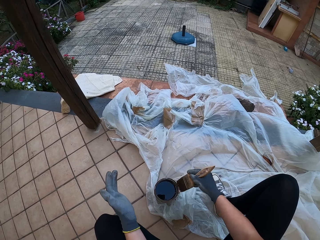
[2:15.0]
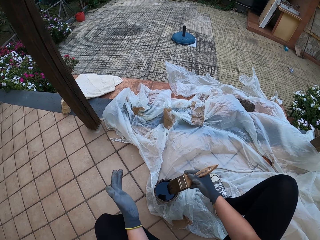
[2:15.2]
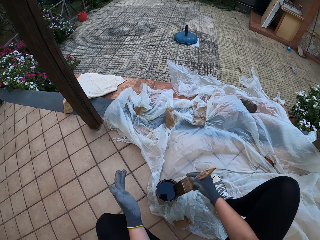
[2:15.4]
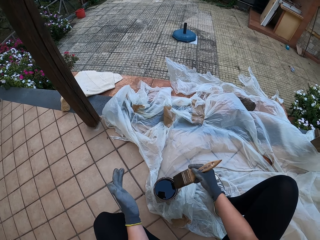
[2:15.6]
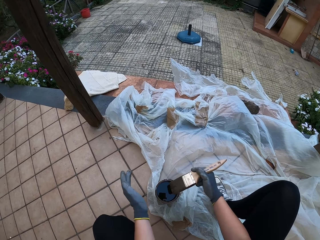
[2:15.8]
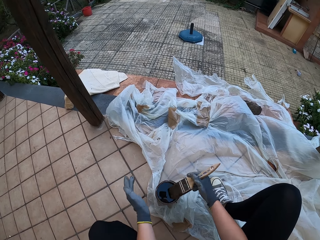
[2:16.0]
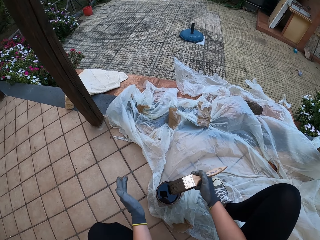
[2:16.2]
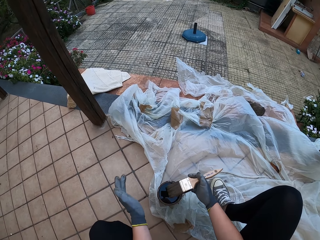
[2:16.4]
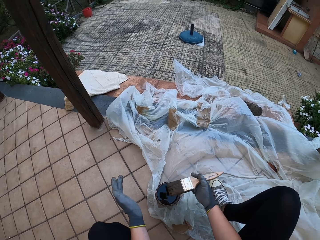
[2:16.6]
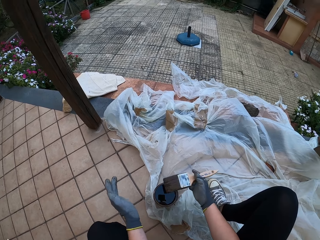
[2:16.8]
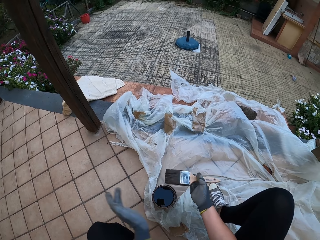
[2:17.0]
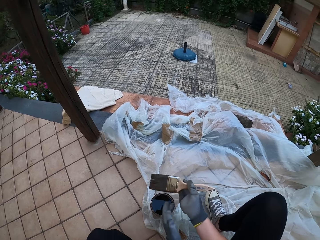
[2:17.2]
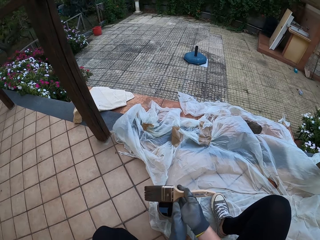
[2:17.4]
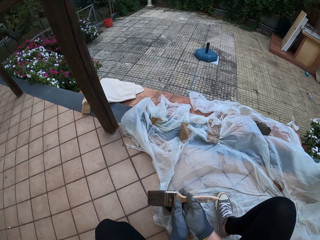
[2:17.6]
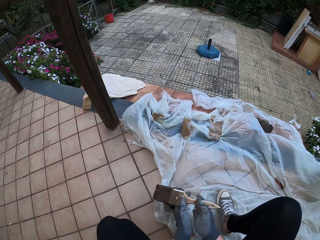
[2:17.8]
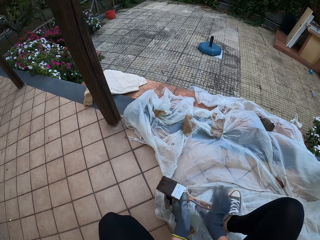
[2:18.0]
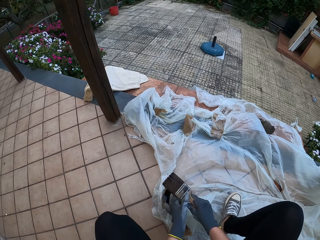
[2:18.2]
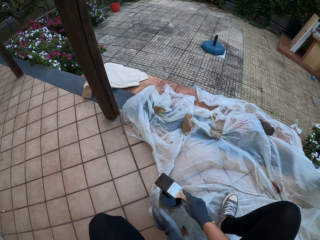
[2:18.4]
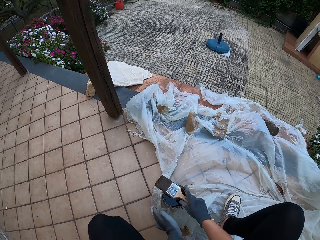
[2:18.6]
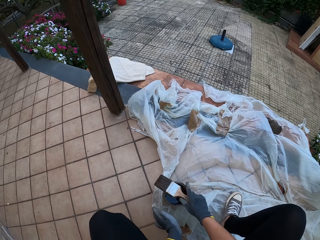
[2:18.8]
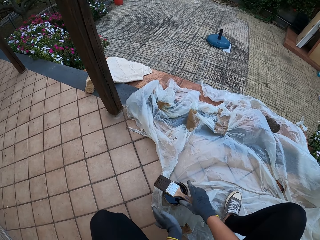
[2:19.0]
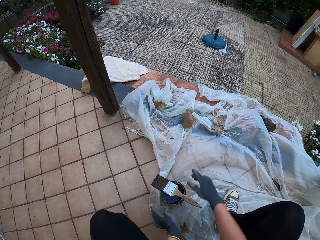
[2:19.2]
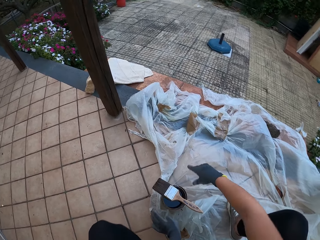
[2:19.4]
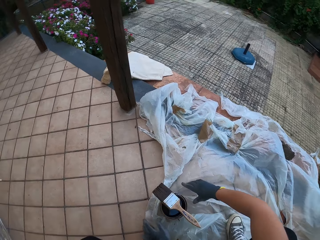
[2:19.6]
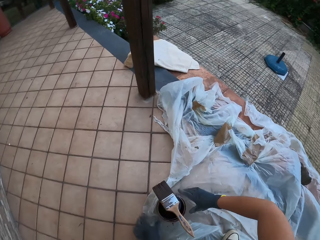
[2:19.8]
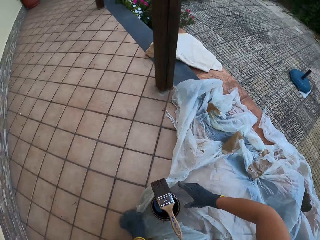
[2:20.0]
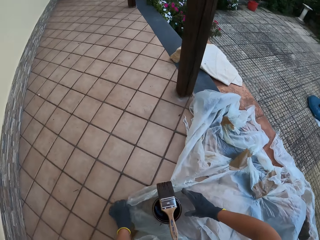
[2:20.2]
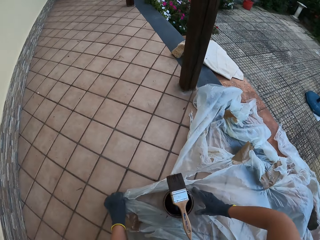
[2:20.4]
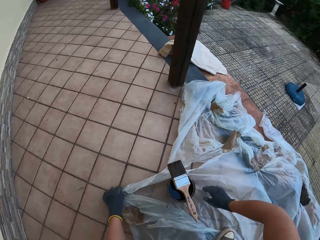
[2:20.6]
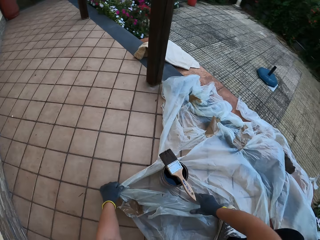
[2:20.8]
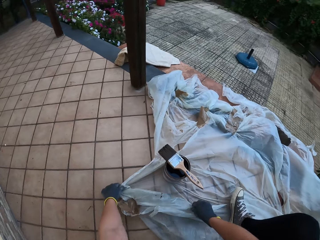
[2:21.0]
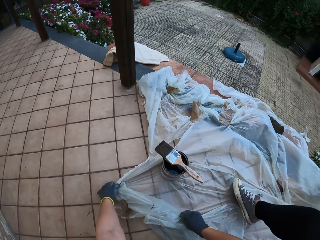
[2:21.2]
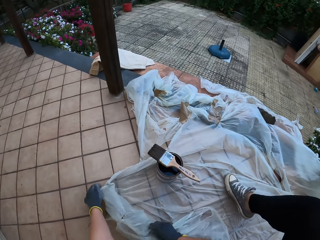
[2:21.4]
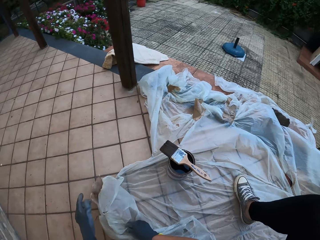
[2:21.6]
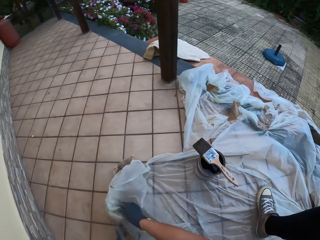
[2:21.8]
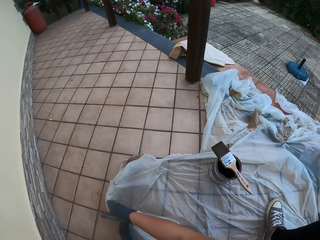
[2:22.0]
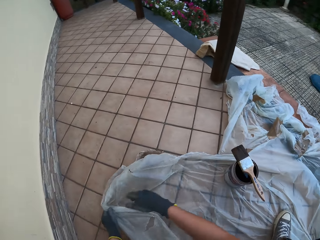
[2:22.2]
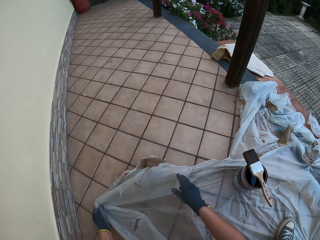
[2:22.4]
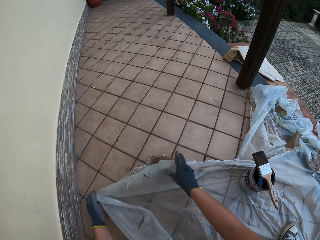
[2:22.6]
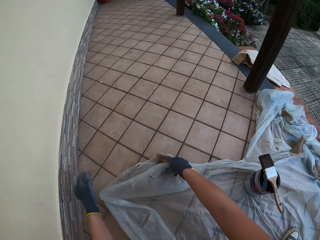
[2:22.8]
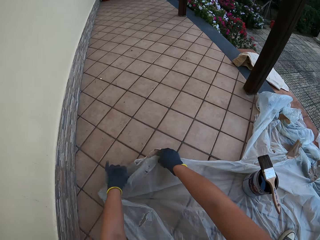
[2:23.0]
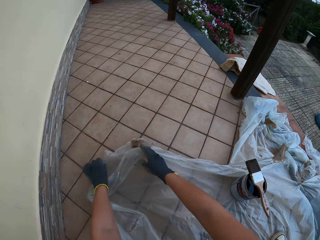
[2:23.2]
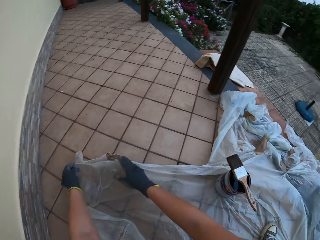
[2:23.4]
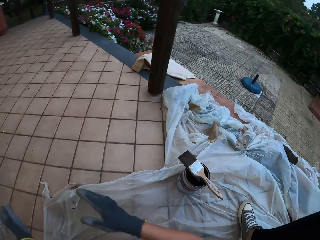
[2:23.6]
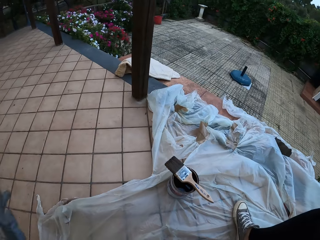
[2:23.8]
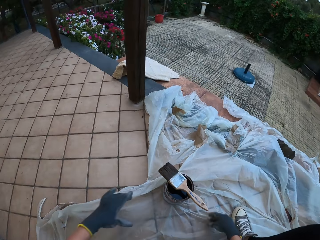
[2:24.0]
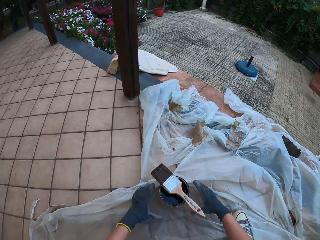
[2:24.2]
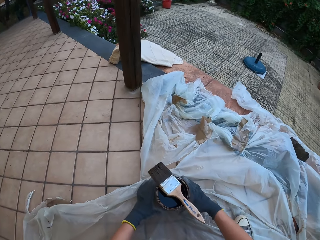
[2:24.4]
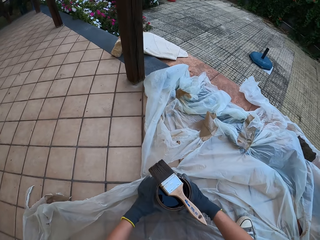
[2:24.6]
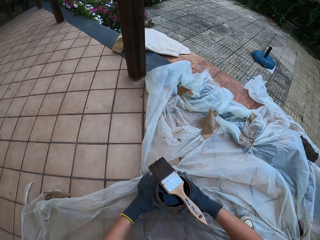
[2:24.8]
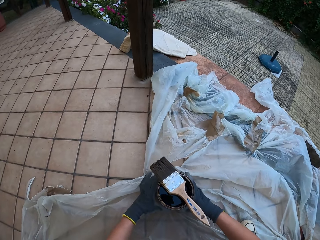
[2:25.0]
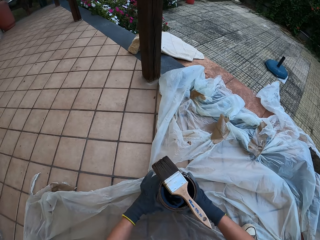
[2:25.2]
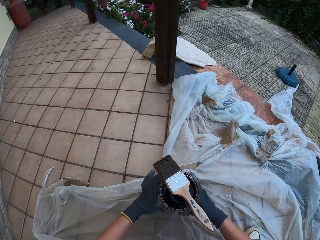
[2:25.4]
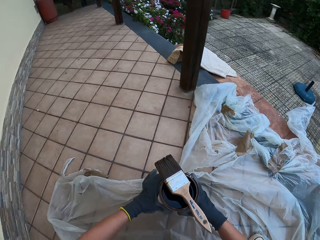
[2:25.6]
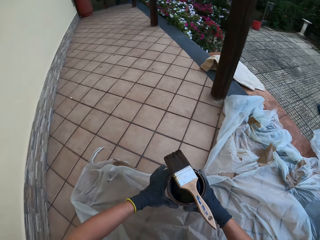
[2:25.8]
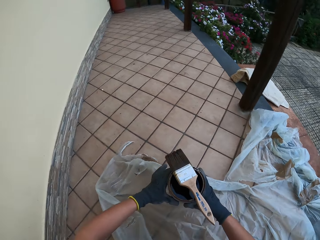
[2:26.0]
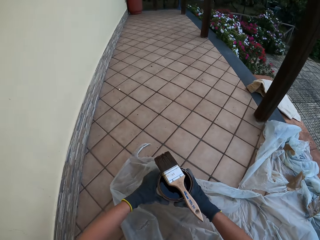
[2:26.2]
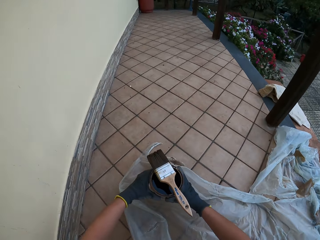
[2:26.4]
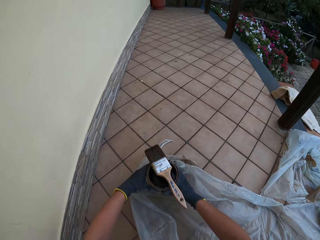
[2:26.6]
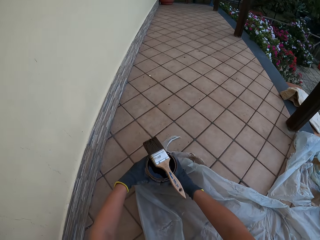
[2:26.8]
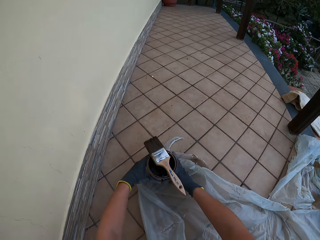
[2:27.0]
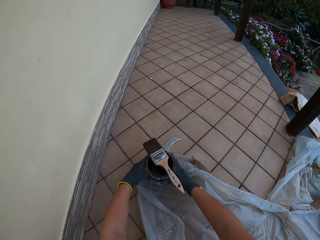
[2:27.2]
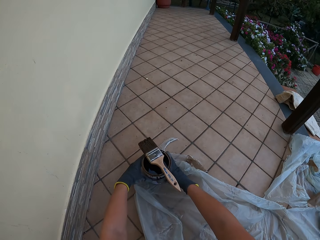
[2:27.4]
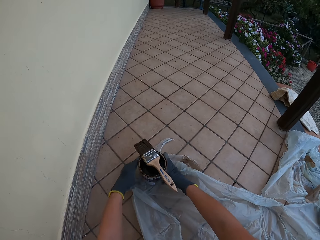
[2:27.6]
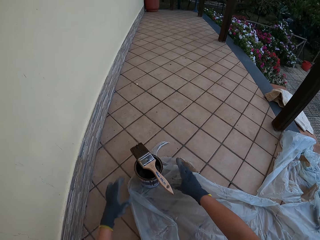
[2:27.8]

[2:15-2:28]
The camera wearer holds the paintbrush with both gloved hands. He turns the paintbrush to his left hand. He turns the paintbrush to his right hand. He drops the paintbrush on the top of a paint bucket on the floor with his gloved right hand. He adjusts a polythene sheet on the floor with both gloved hands. He moves the paint bucket on the polythene sheet with both gloved hands.

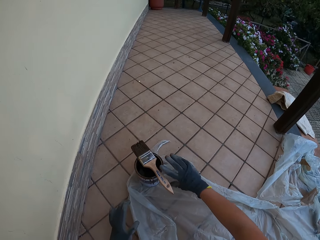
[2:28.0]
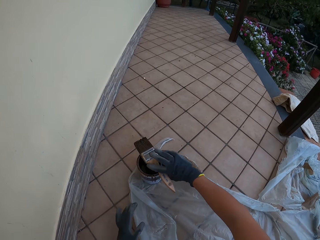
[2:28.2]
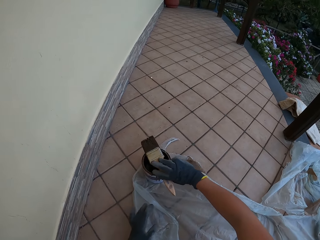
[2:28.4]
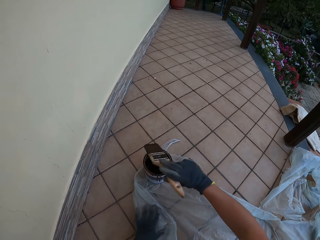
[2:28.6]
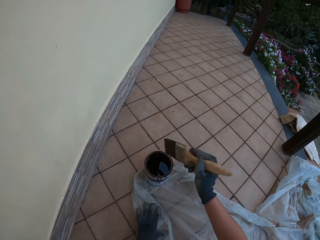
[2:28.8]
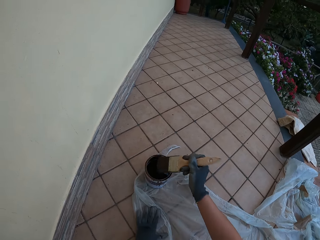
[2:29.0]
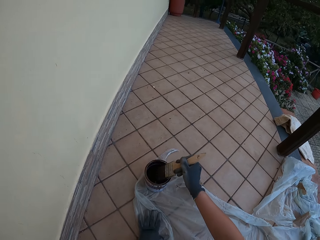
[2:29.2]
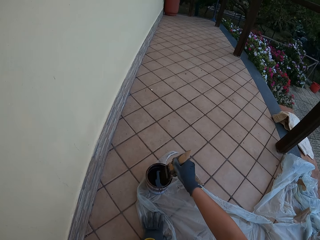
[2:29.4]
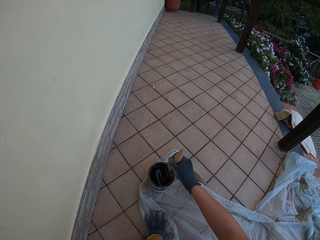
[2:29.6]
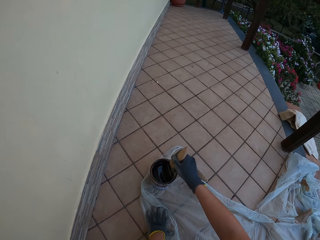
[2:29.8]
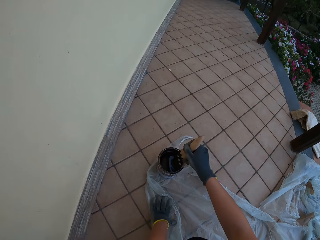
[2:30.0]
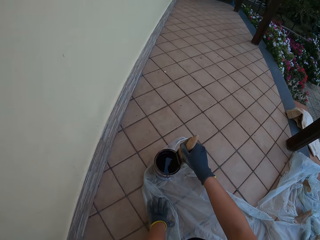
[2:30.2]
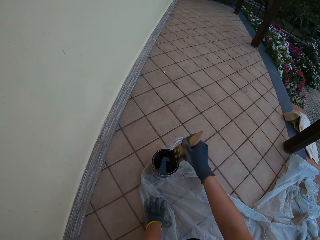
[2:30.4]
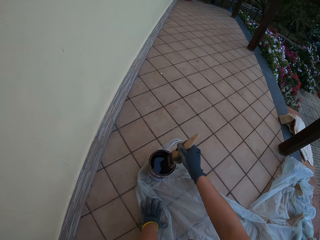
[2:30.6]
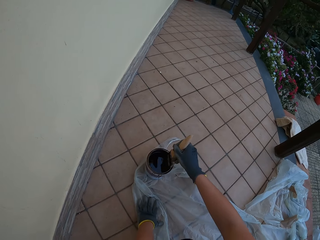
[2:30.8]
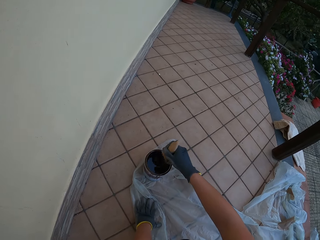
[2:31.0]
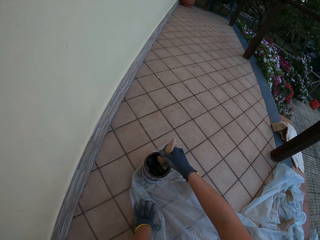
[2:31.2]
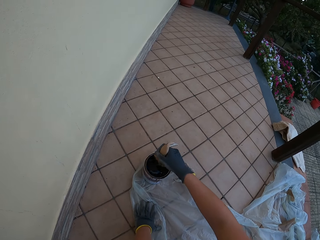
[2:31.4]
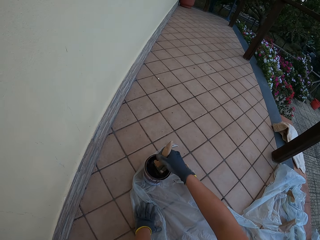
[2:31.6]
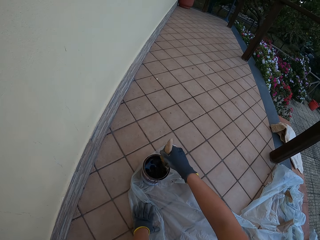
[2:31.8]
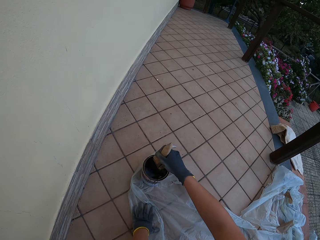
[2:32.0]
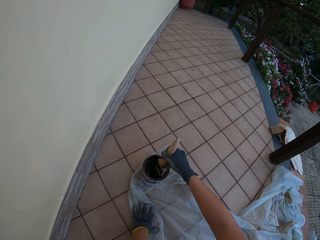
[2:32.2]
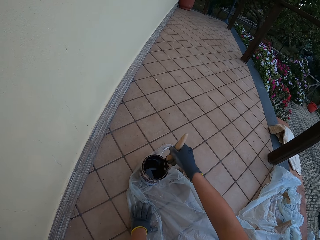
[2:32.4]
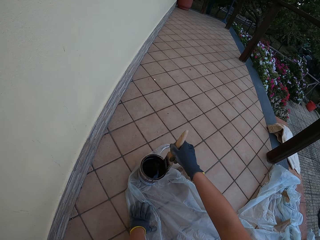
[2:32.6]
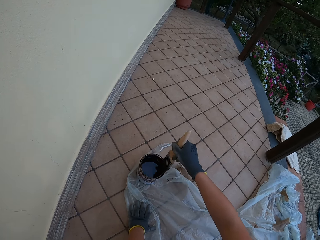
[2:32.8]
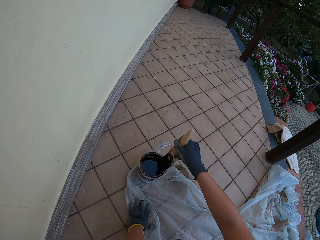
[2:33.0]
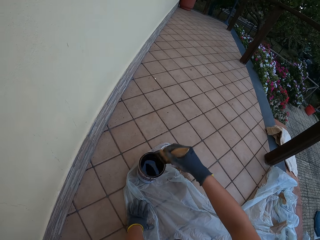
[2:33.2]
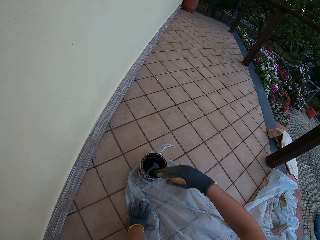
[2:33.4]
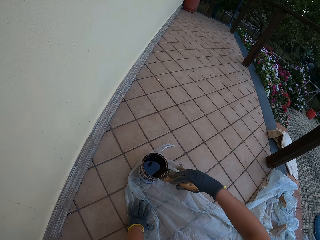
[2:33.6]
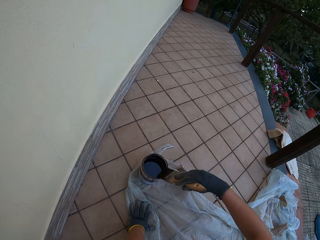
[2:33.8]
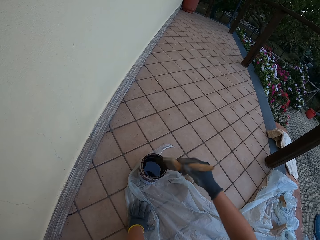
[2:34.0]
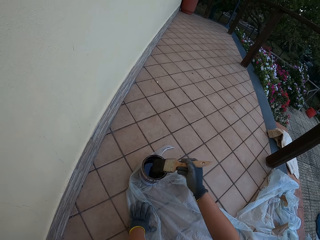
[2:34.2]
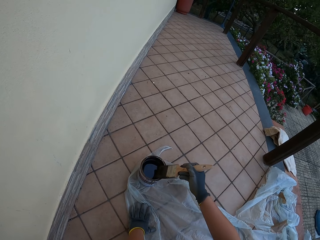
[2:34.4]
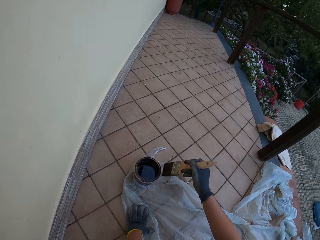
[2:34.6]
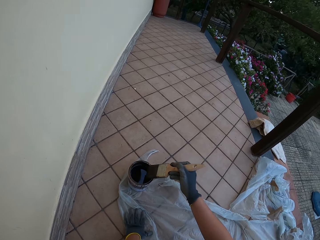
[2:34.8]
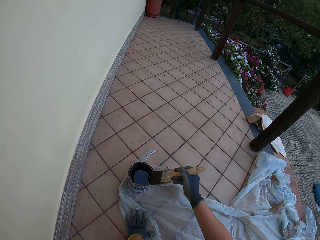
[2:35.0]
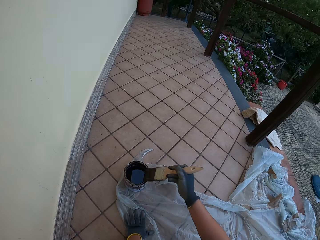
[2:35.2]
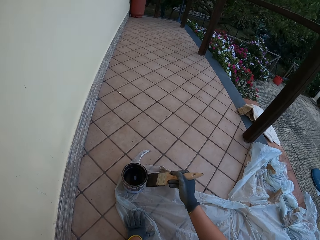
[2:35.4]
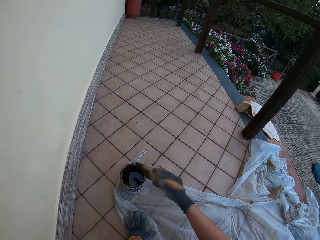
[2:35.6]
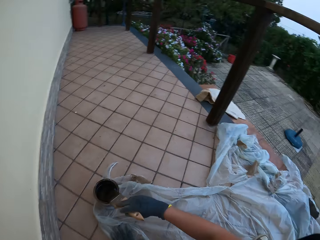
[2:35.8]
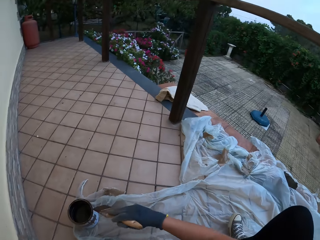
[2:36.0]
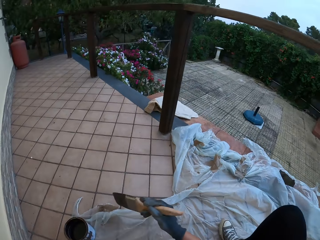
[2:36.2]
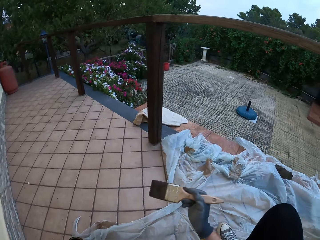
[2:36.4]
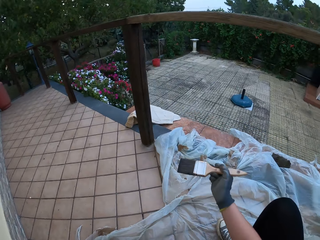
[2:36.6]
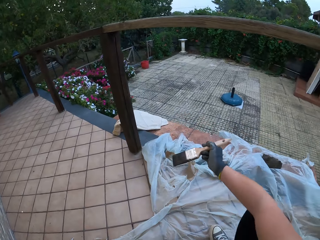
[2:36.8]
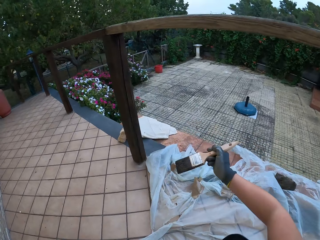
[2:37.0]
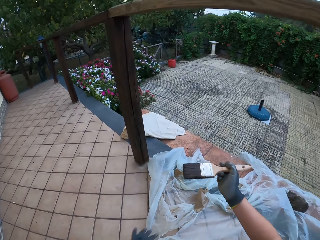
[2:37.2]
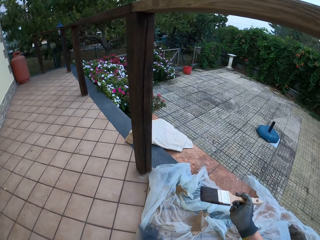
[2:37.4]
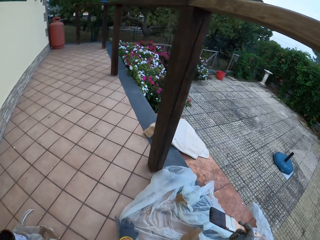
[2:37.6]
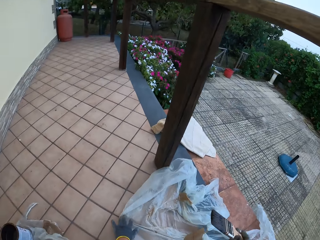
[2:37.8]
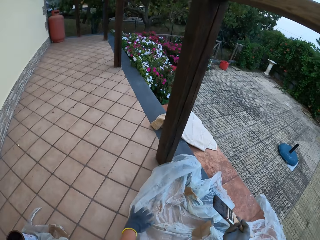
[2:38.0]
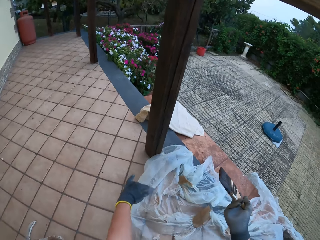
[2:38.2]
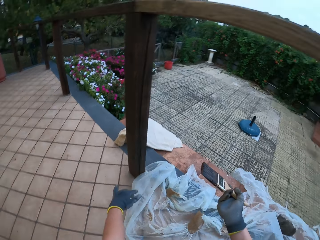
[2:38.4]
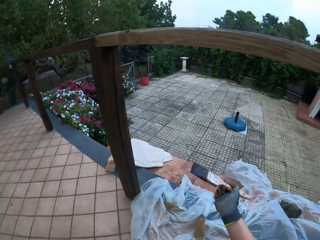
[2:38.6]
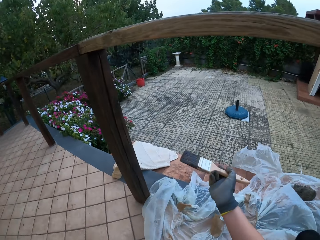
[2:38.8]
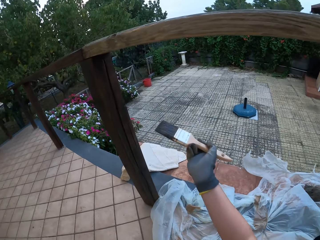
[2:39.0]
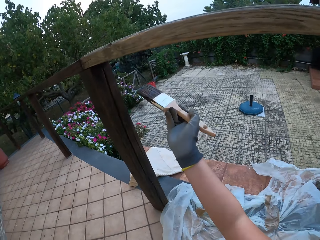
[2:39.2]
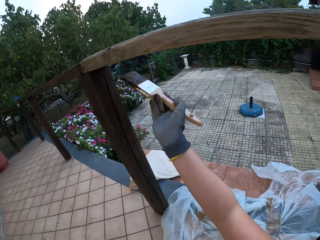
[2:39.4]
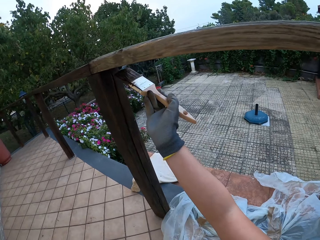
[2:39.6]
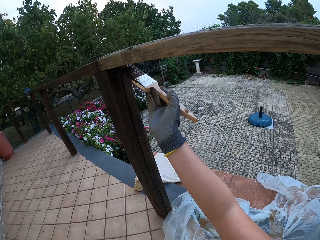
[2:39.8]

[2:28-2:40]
The camera wearer picks up the paintbrush from the top of a bucket of paint on the floor with his gloved right hand. He dips the paintbrush in his gloved right hand into the paint bucket on the floor. He stirs the wood paint with the paintbrush. He wipes the paintbrush on the wood paint can. He drains the paint on the paintbrush in his gloved right hand at the edge of the paint bucket on the floor. He looks around the compound. He crawls towards the wooden rail fence.
